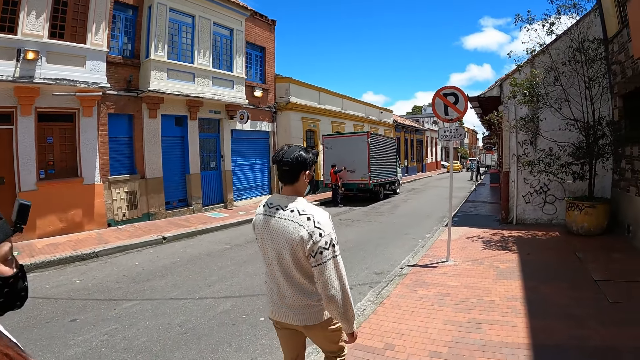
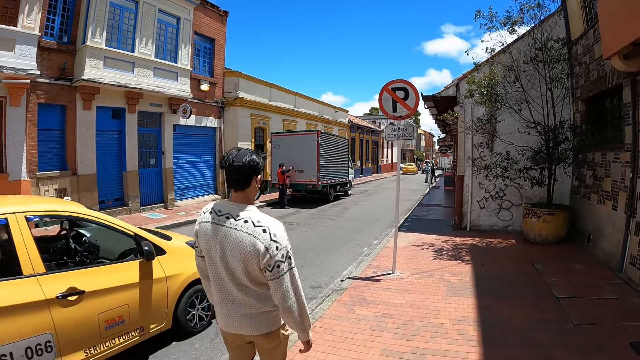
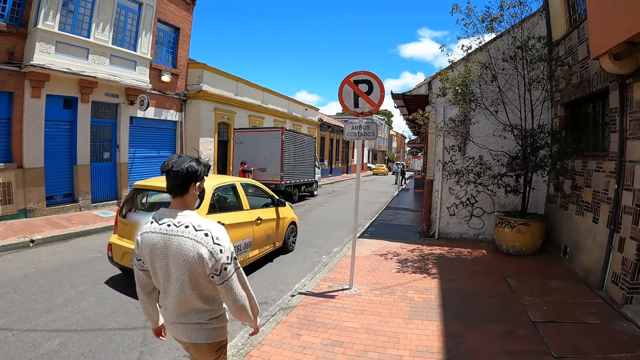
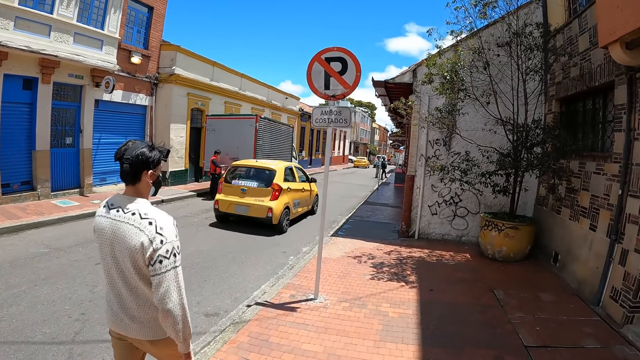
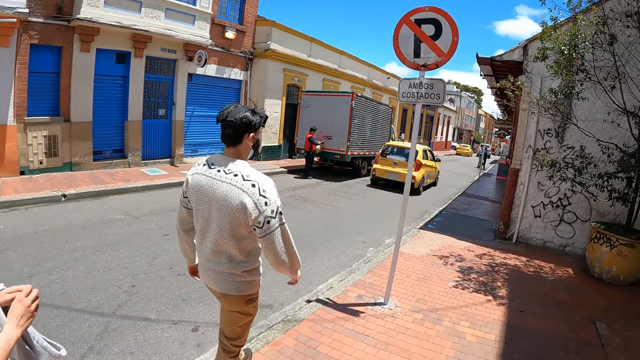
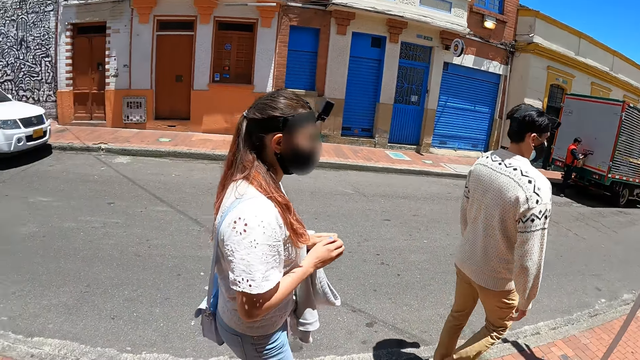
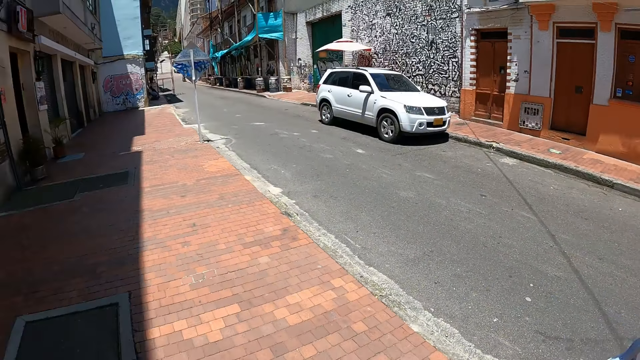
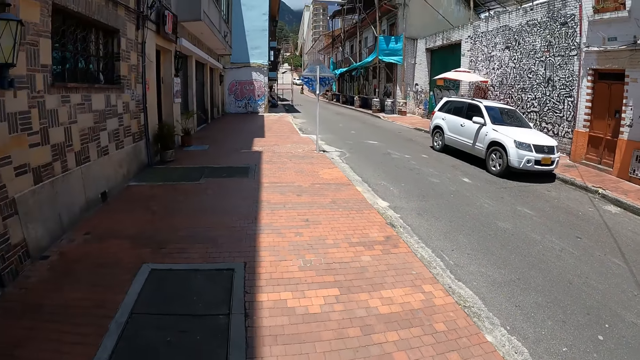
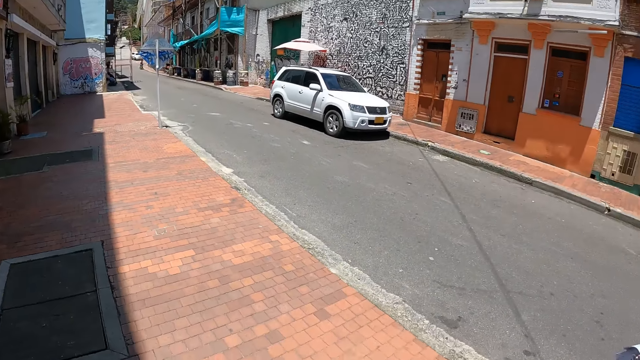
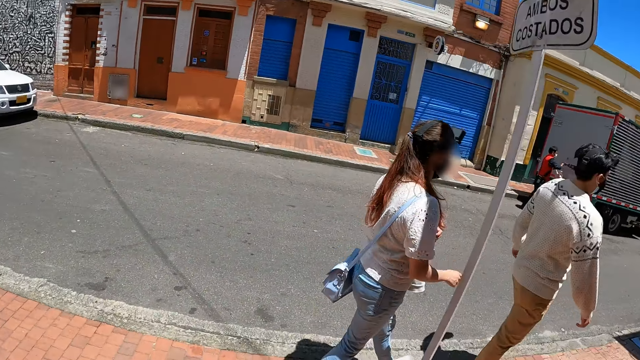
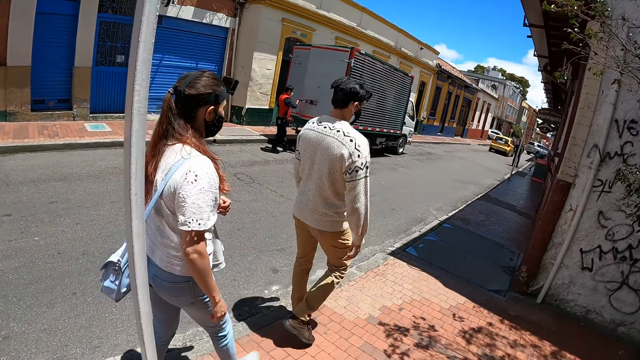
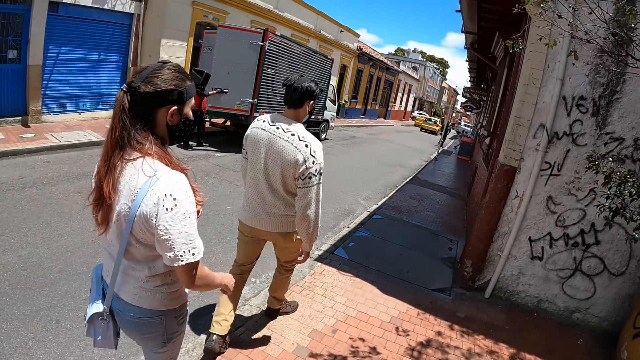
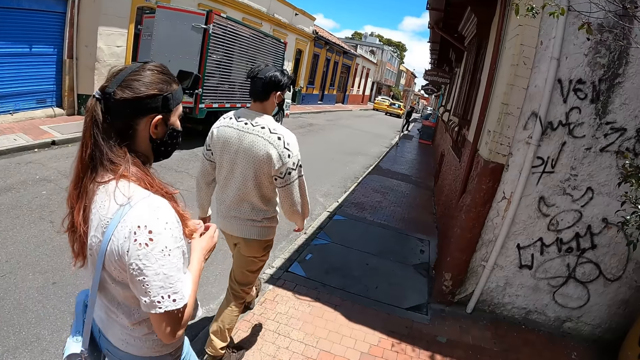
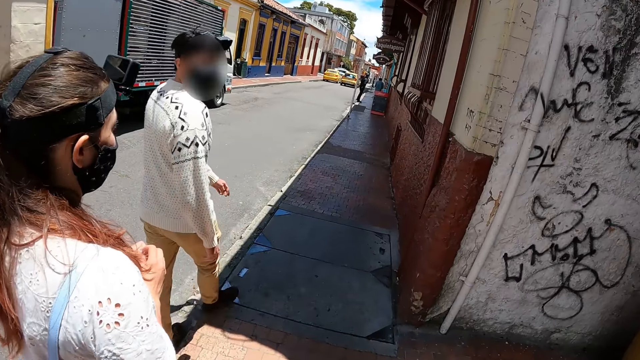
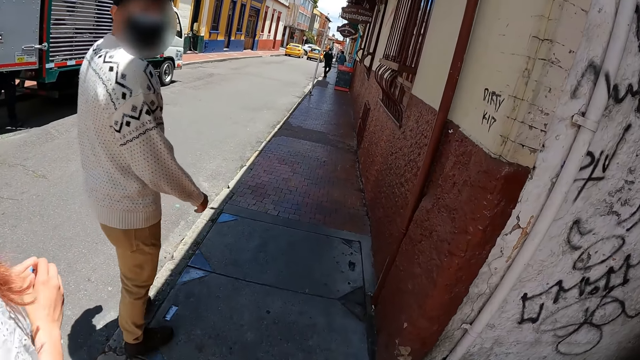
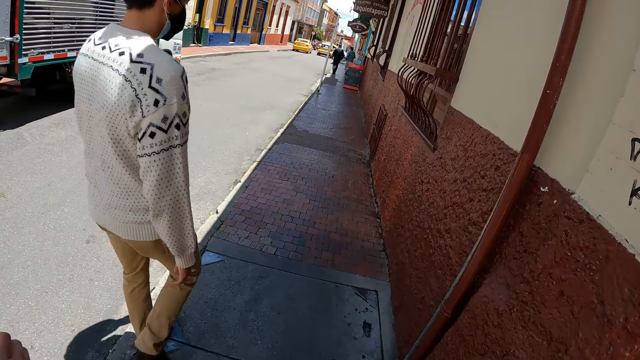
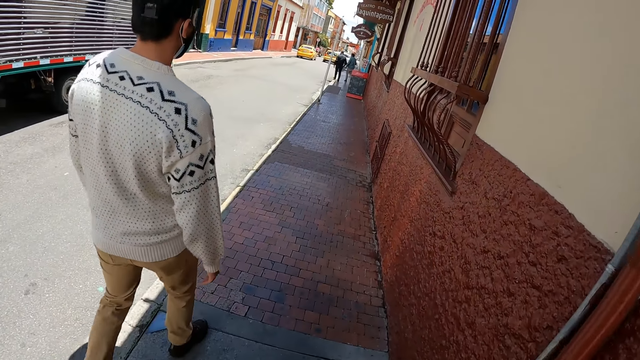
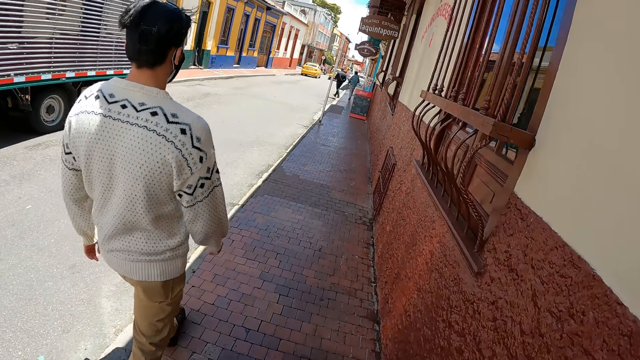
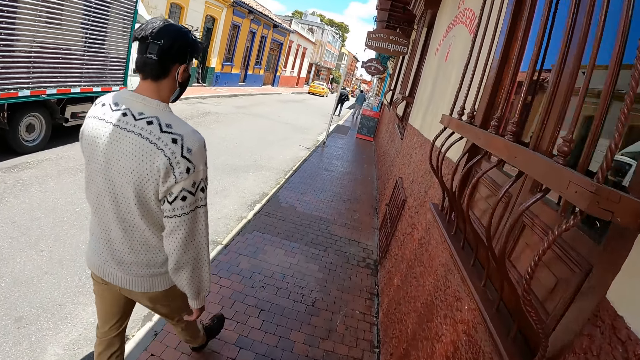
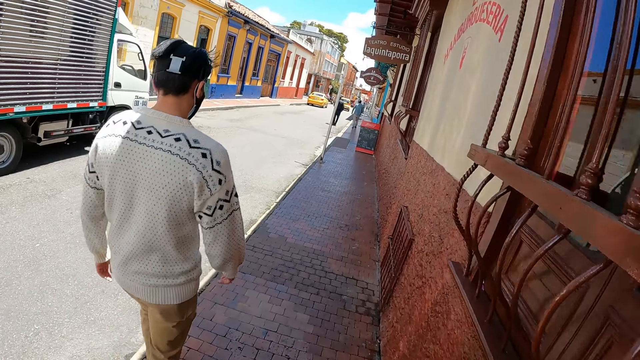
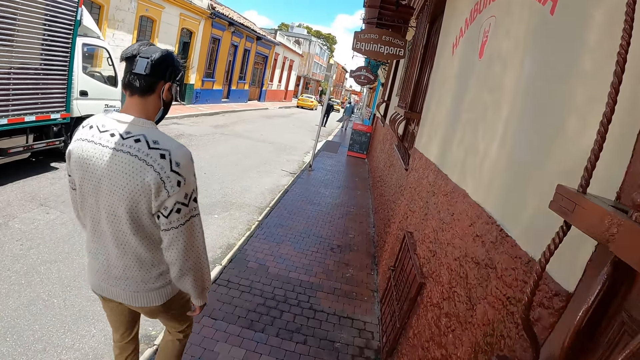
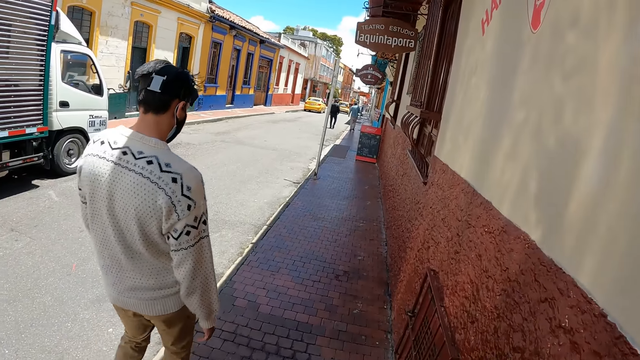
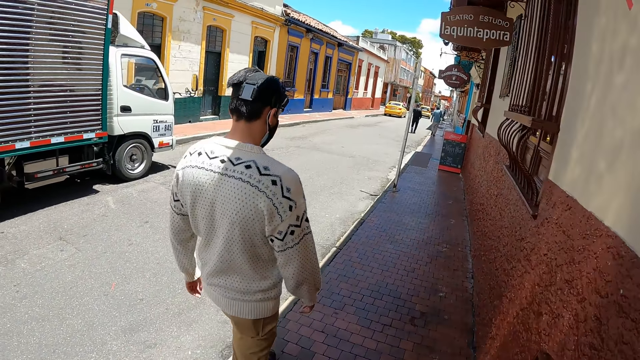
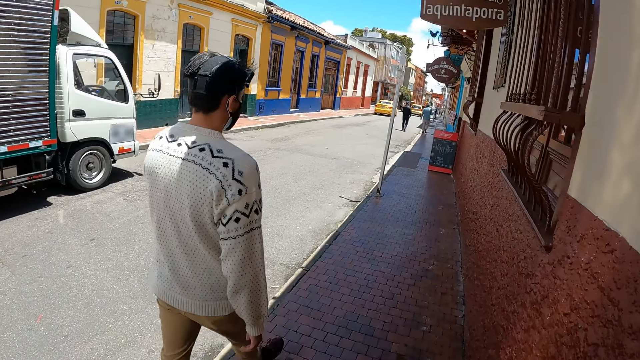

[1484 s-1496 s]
The camera wearer looks back. They stroll on the sidewalk.

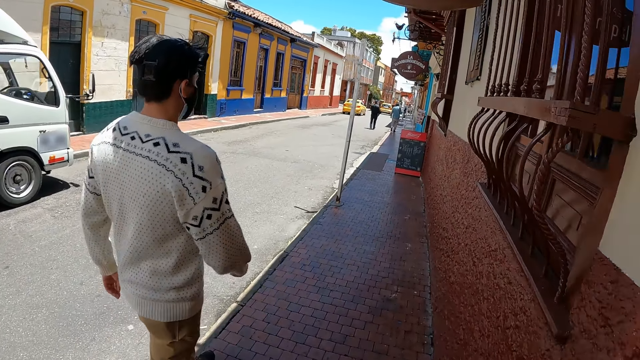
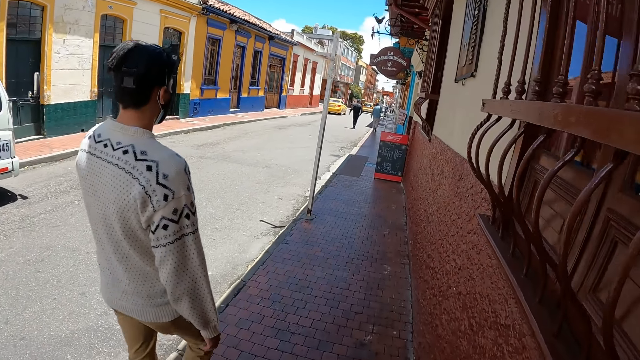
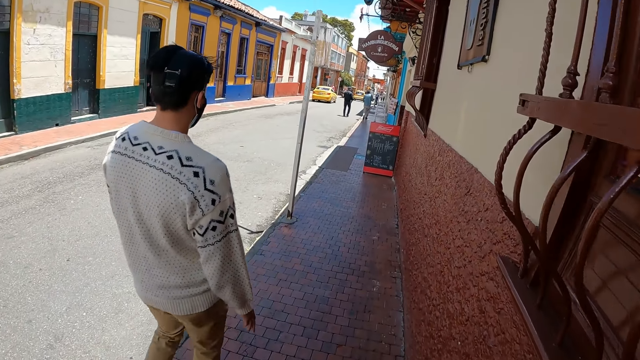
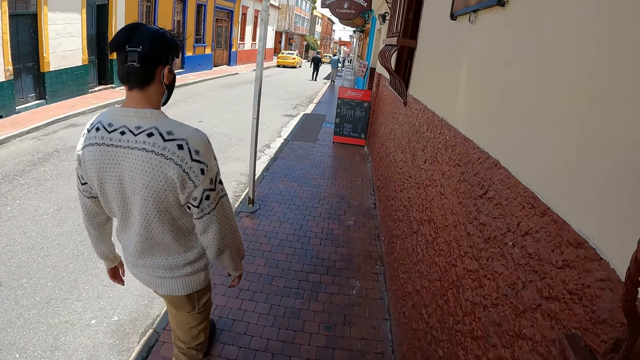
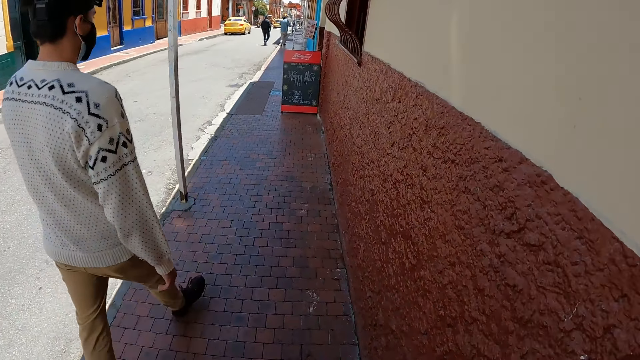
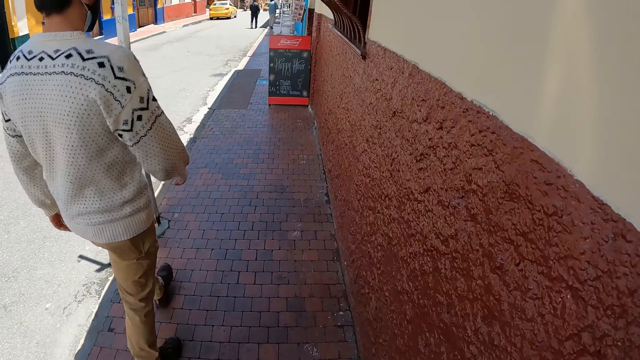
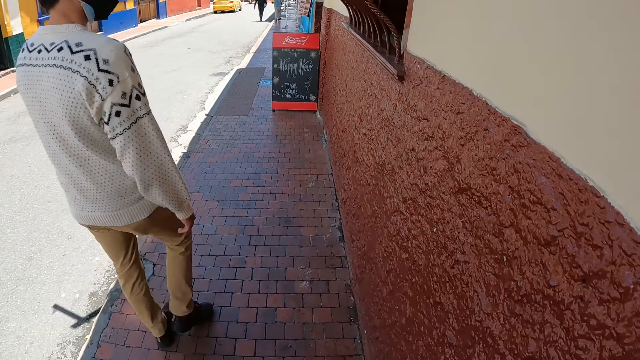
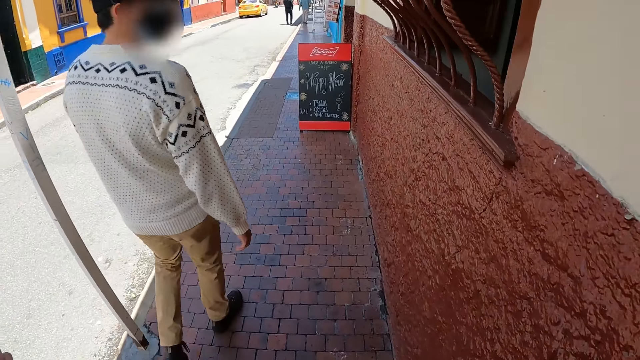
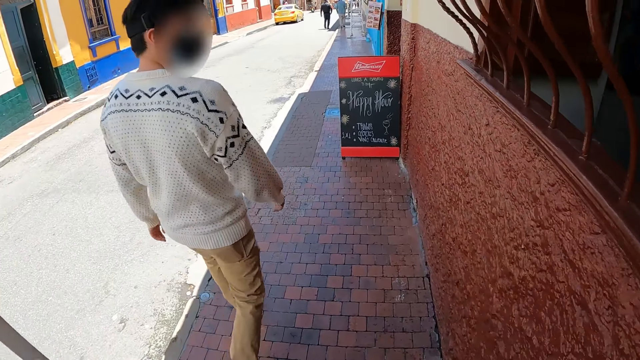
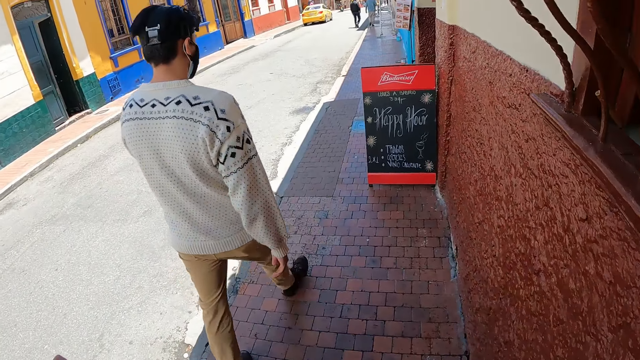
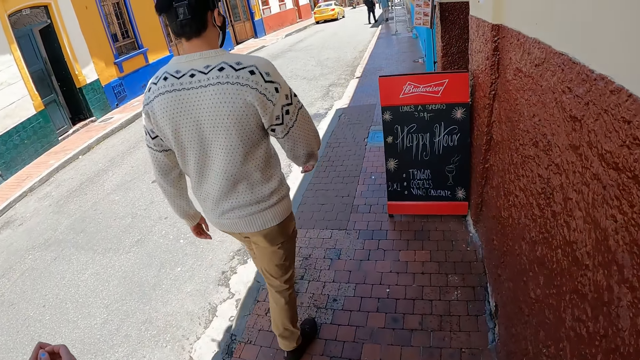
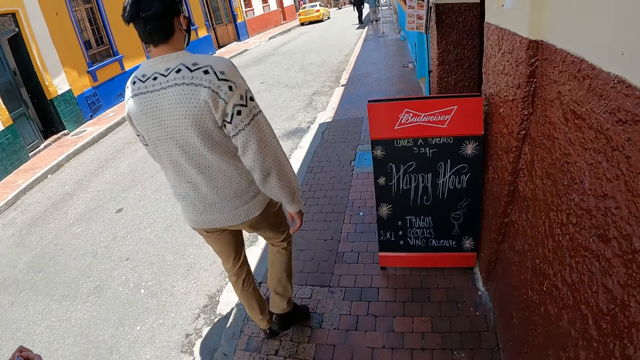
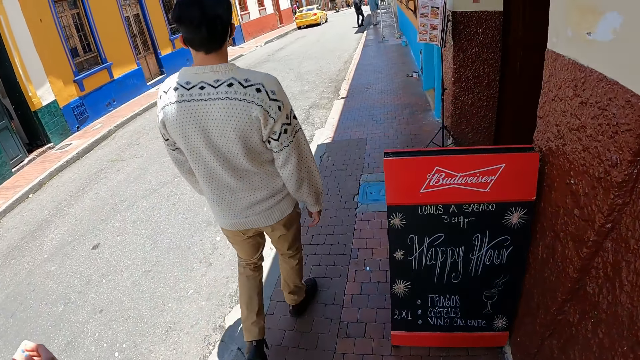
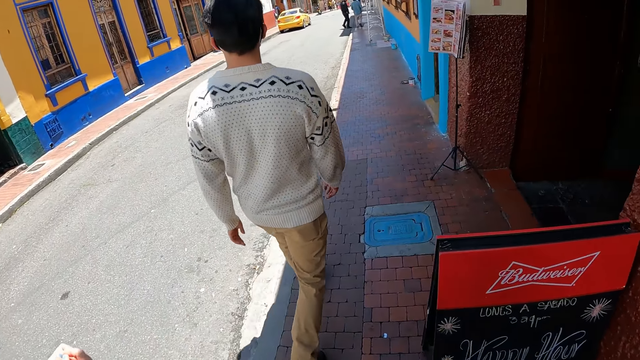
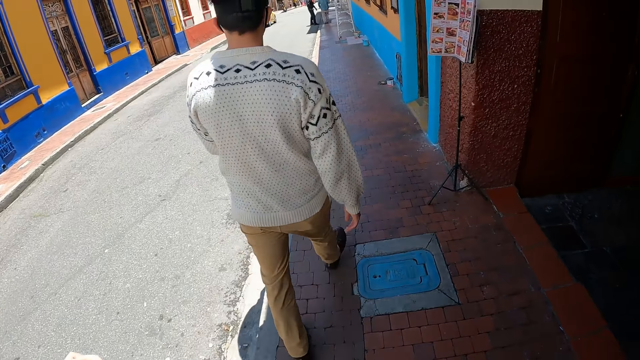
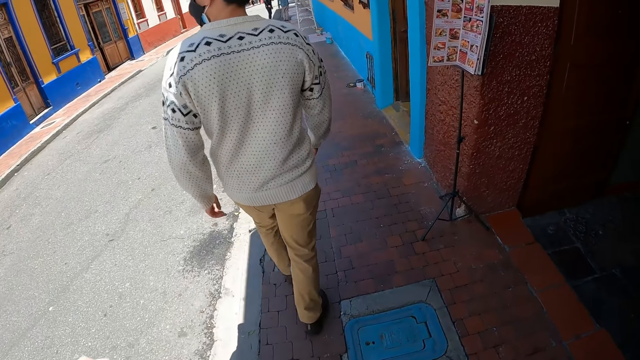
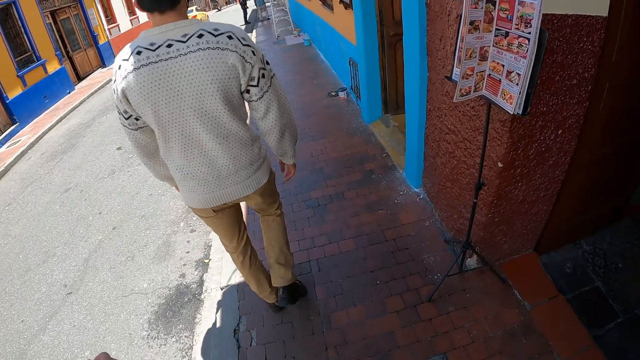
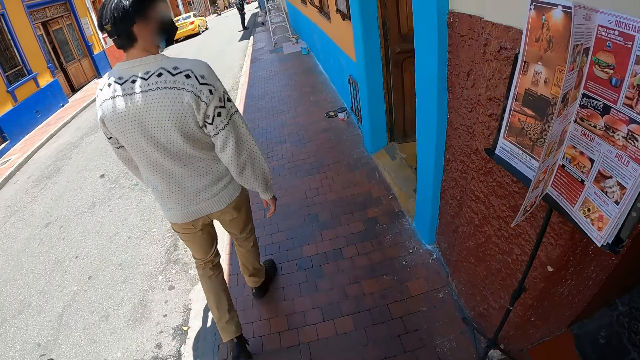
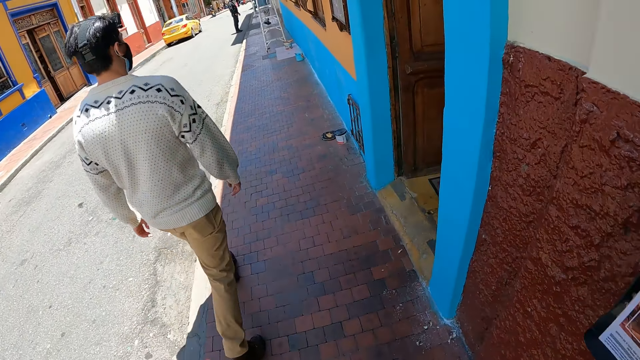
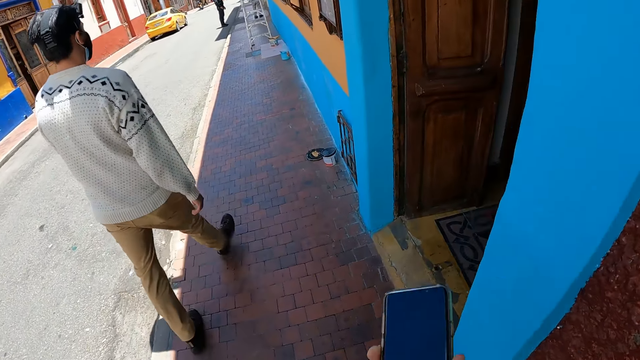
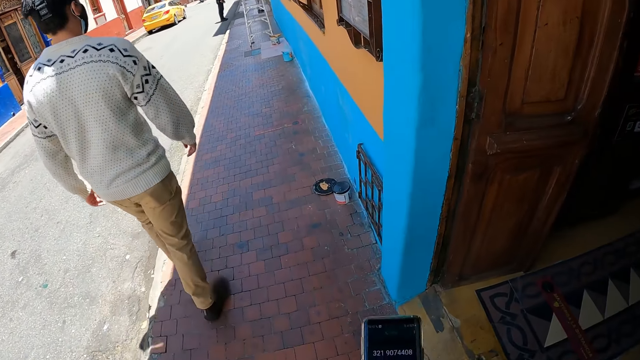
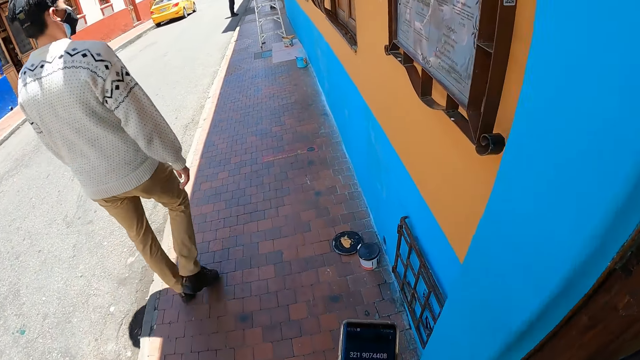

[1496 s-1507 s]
The camera wearer looks at the phone.
